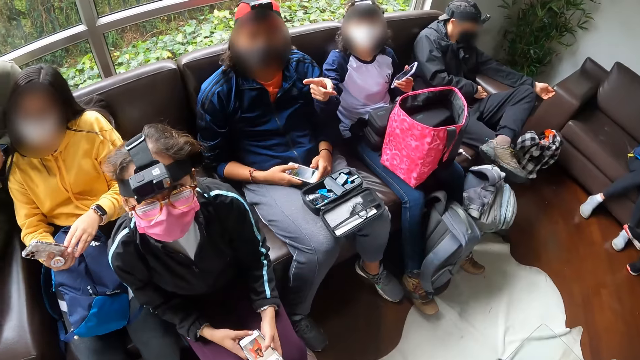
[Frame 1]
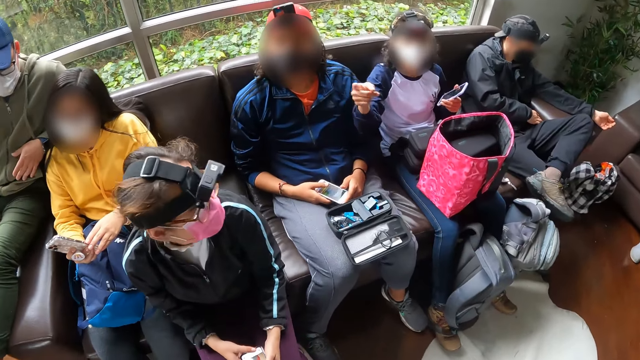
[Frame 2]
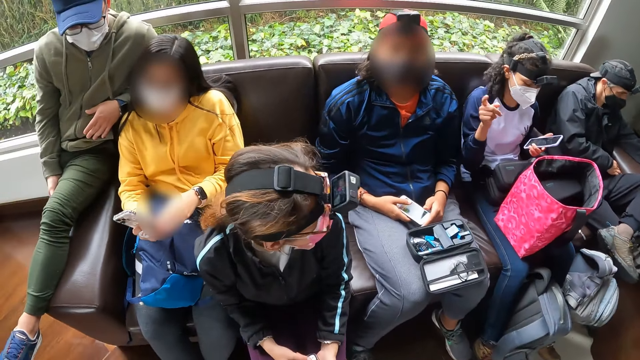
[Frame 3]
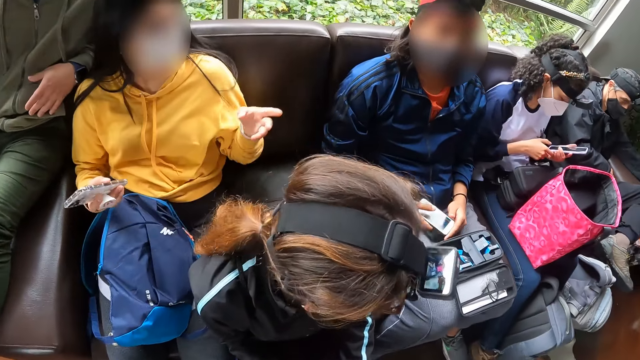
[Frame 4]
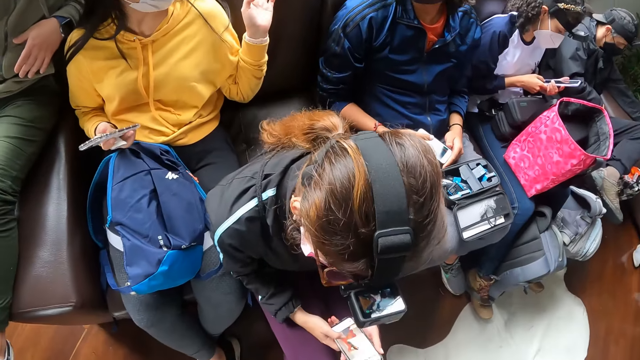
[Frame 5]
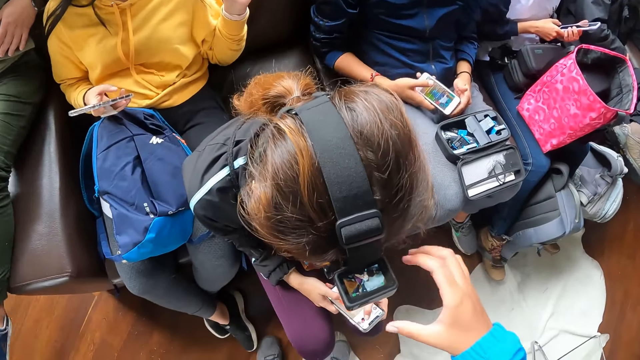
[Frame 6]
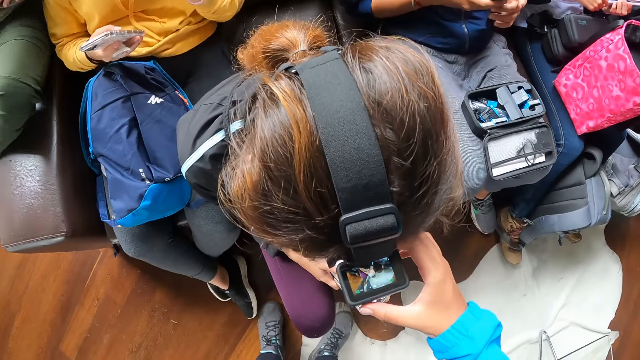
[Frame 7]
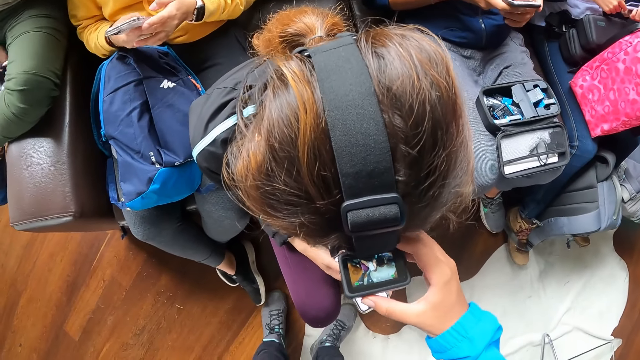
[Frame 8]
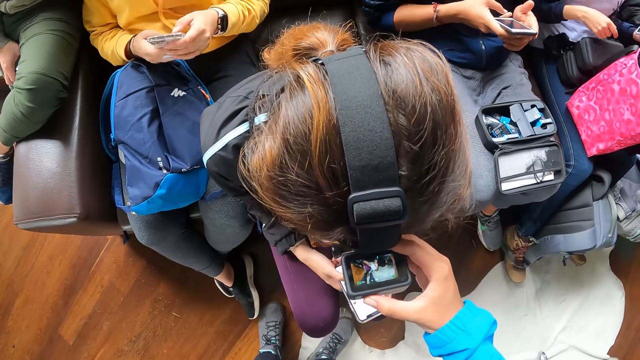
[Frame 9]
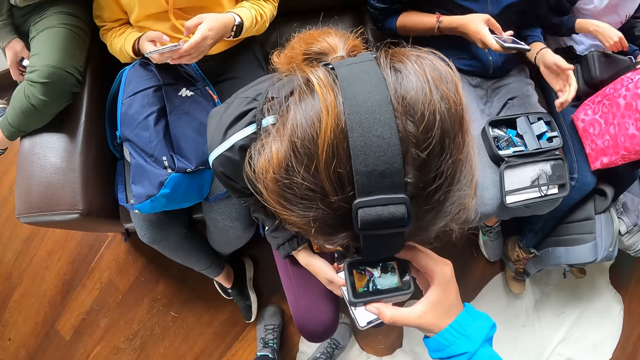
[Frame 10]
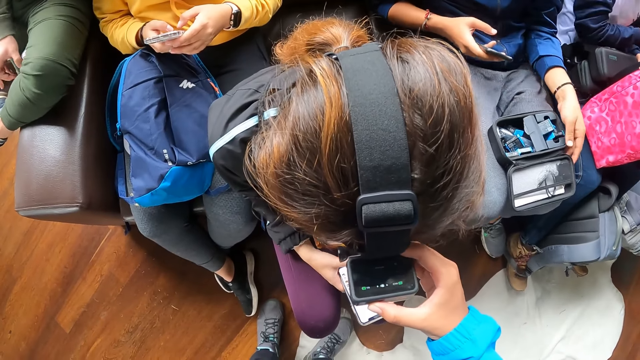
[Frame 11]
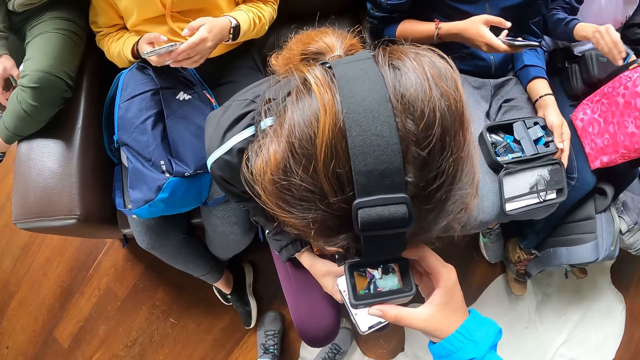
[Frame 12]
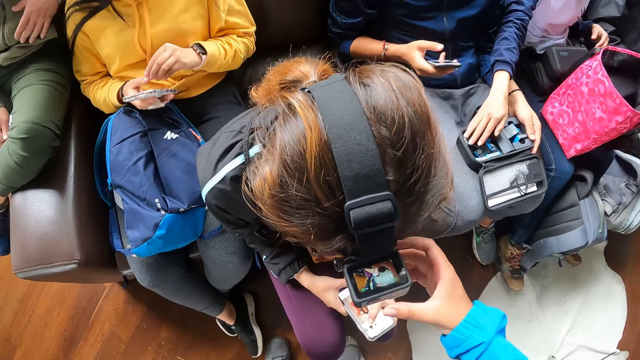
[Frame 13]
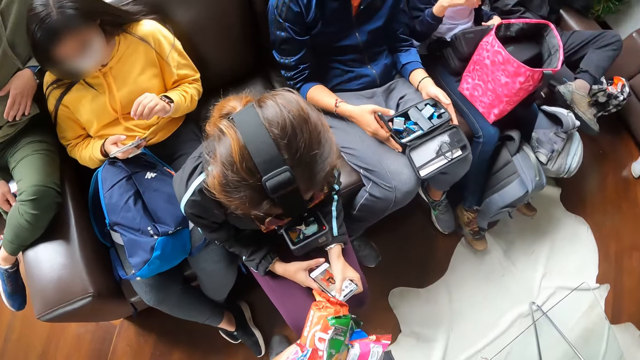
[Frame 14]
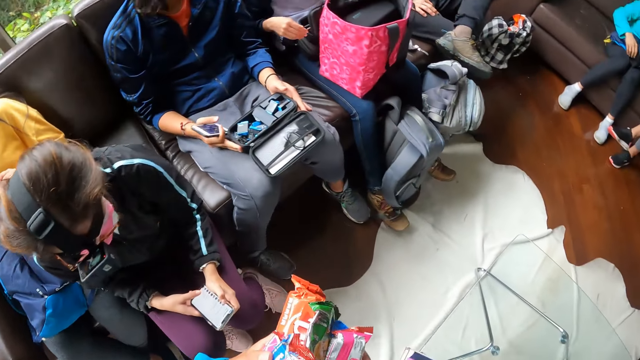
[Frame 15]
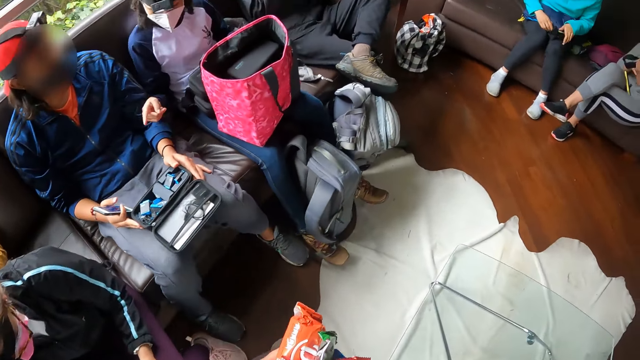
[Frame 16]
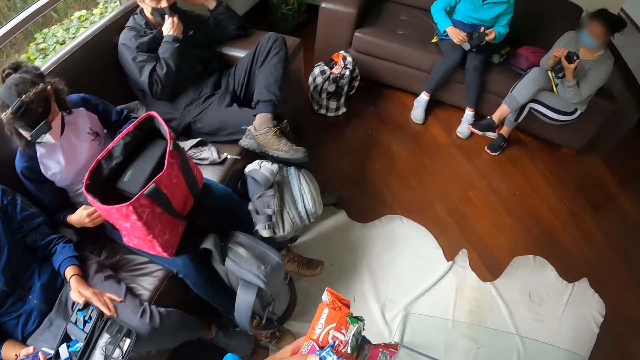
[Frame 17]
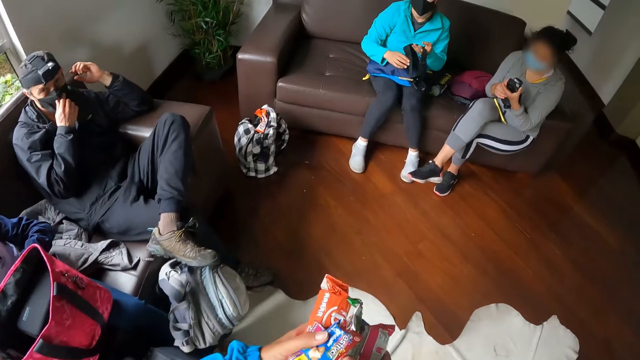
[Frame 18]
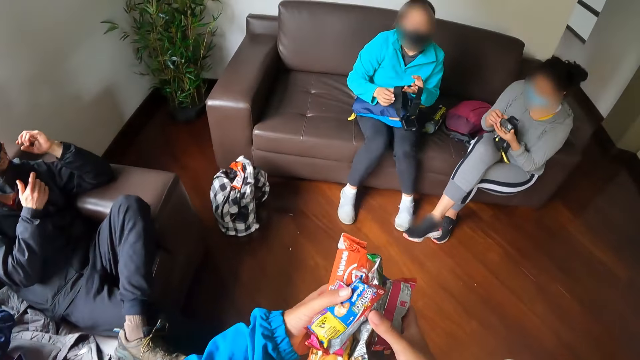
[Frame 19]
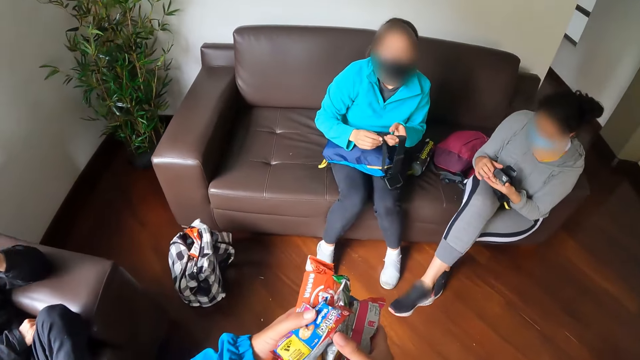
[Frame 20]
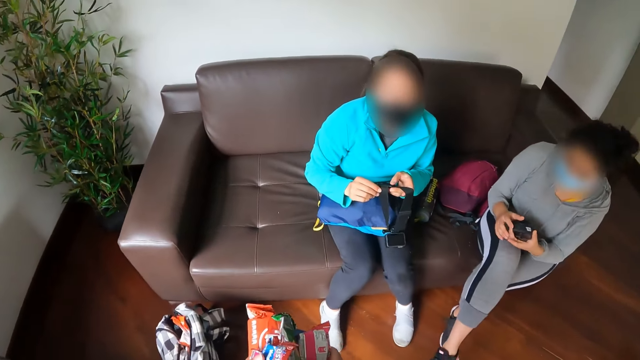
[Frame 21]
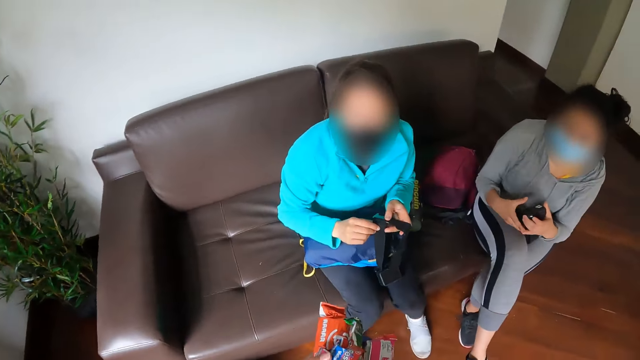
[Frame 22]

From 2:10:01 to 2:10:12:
A woman interacts with the phone in her left hand with her right hand. Another woman interacts with the phone in her hands. The camera wearer touches the camera on the second woman's head with her right hand. She adjusts the second woman's camera. A man touches the pouch on his legs with his left hand. The first woman drops the battery in her right hand in the pouch on the man's legs. The man holds the pouch on his legs with both hands. The camera wearer walks towards a third woman on a couch. The third woman takes a camera from her legs with her left hand. Another man adjusts a nose mask on his face with his right hand. The third woman fiddles with the camera with both hands. A fourth woman fiddles with a camera in her hands.

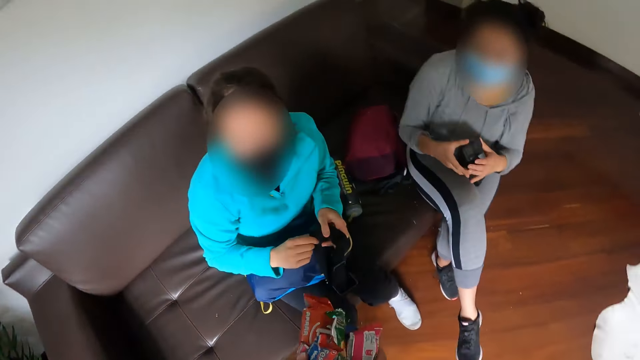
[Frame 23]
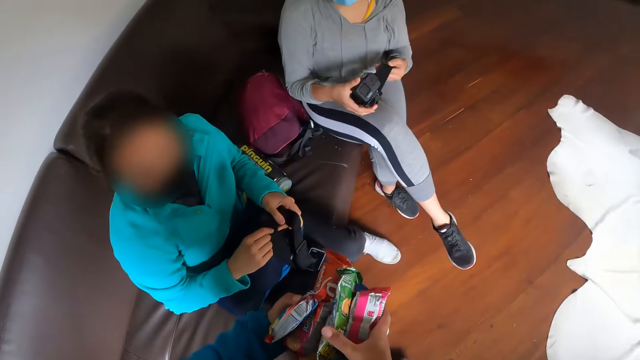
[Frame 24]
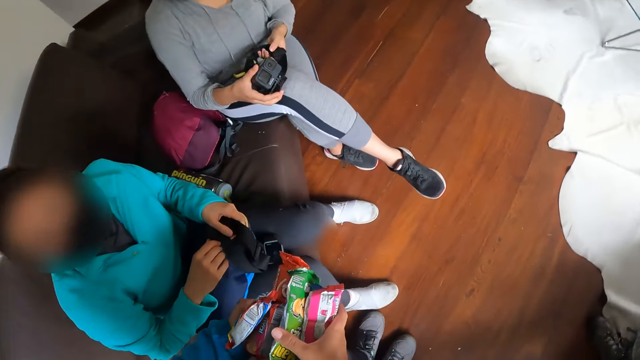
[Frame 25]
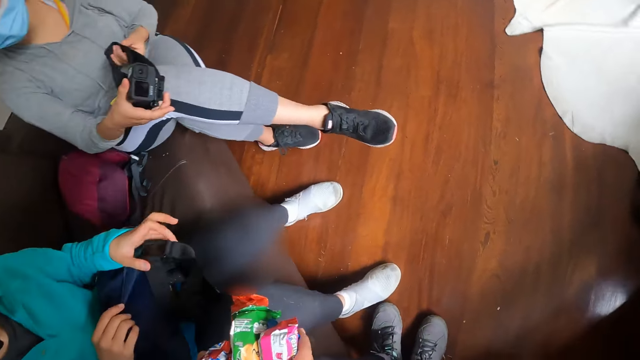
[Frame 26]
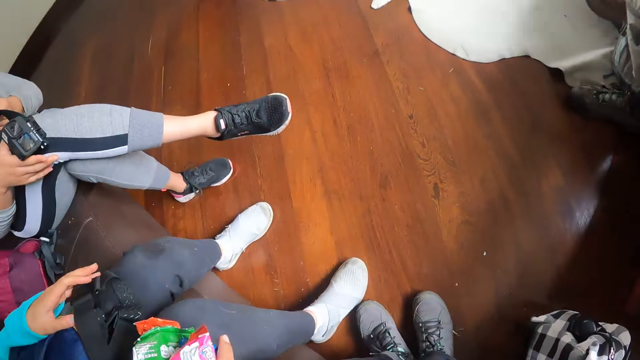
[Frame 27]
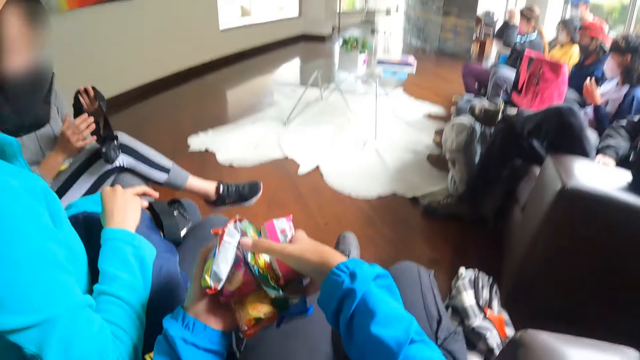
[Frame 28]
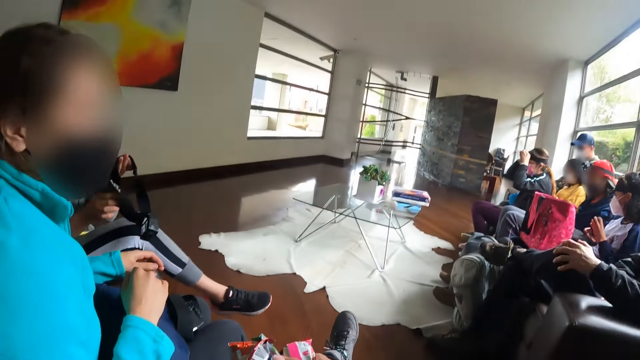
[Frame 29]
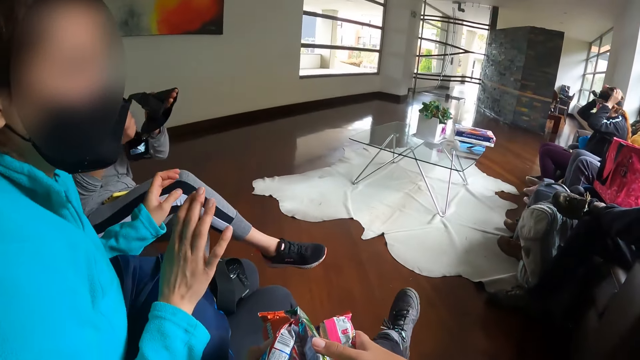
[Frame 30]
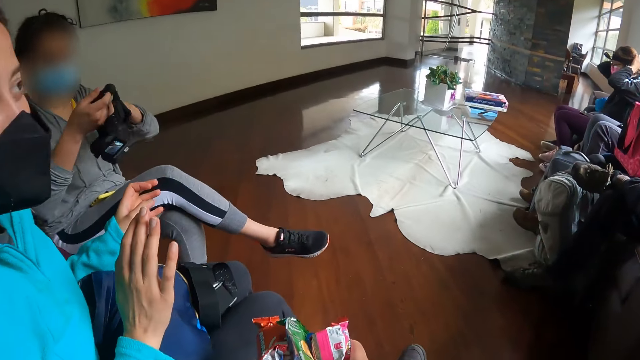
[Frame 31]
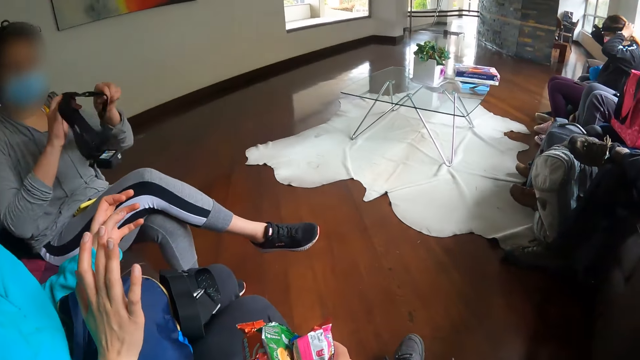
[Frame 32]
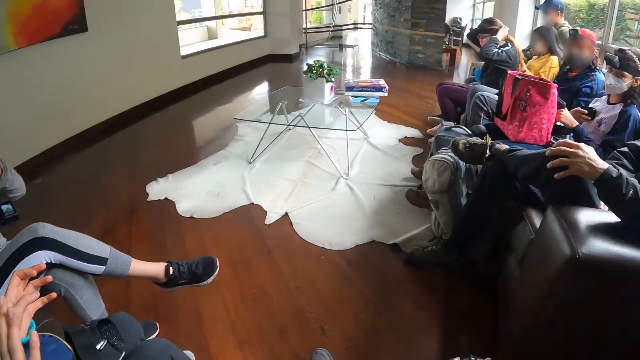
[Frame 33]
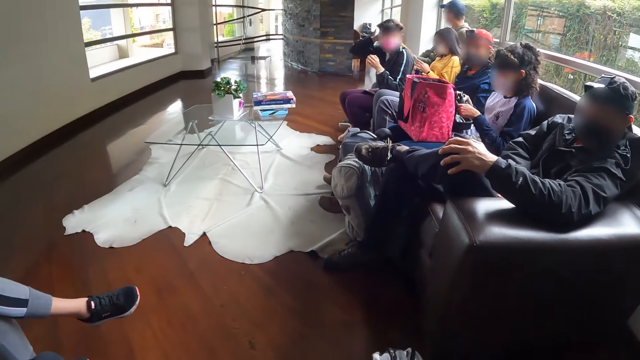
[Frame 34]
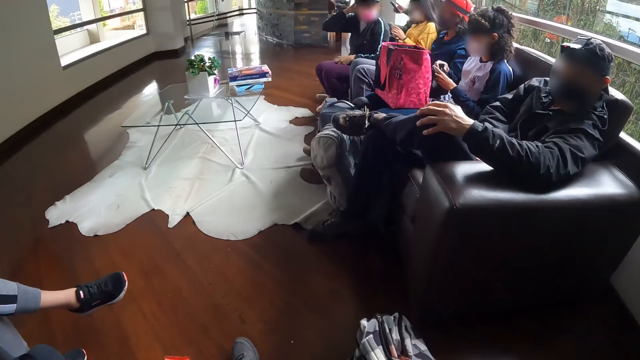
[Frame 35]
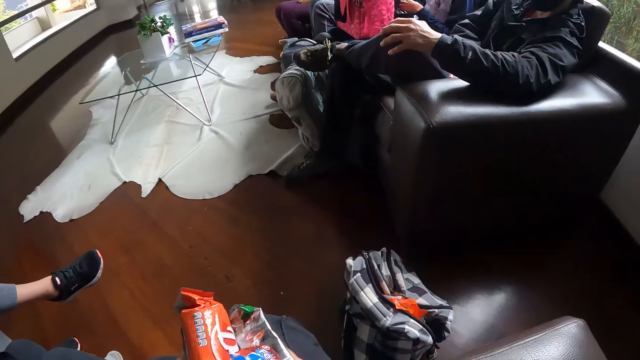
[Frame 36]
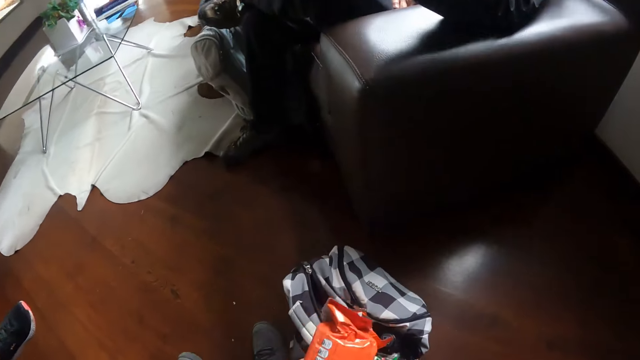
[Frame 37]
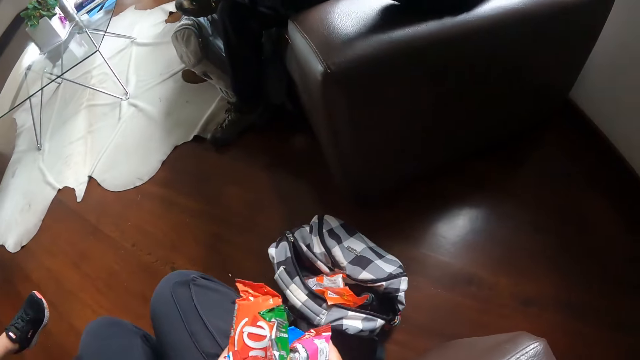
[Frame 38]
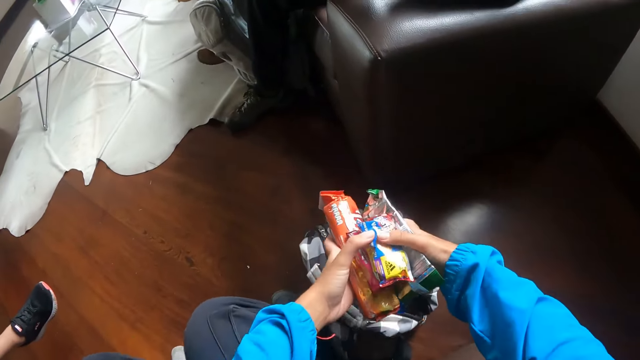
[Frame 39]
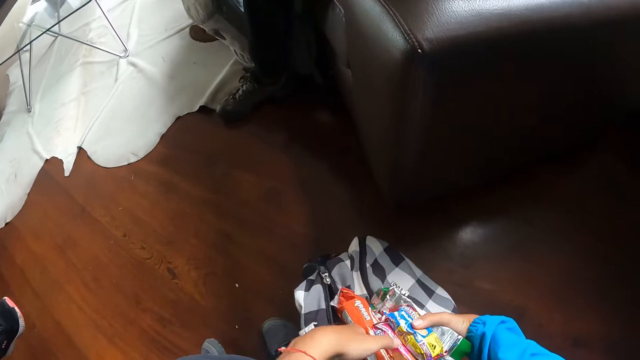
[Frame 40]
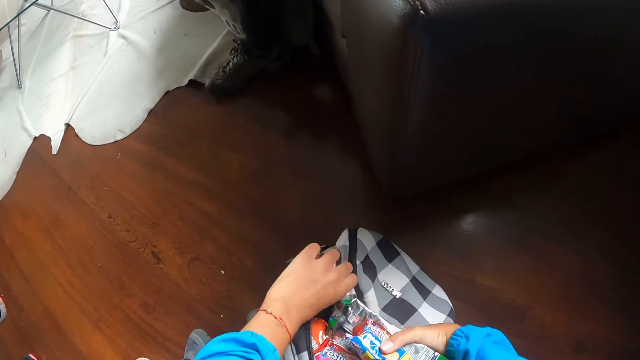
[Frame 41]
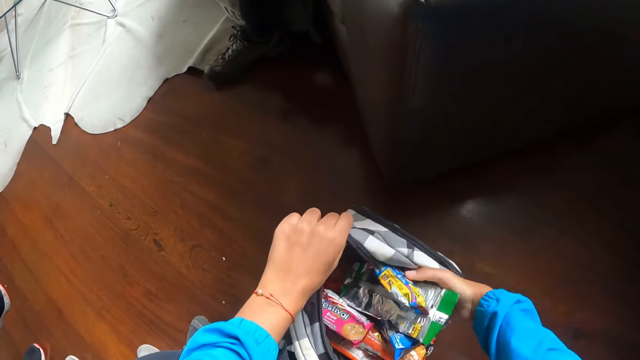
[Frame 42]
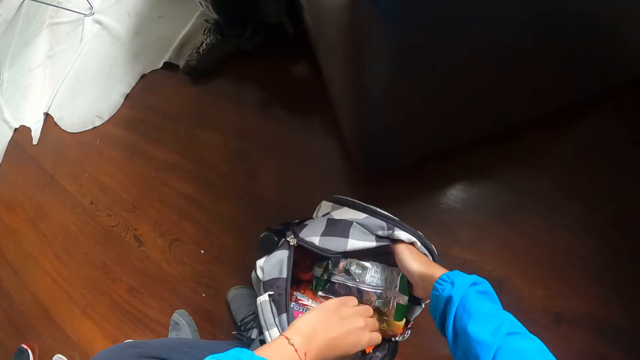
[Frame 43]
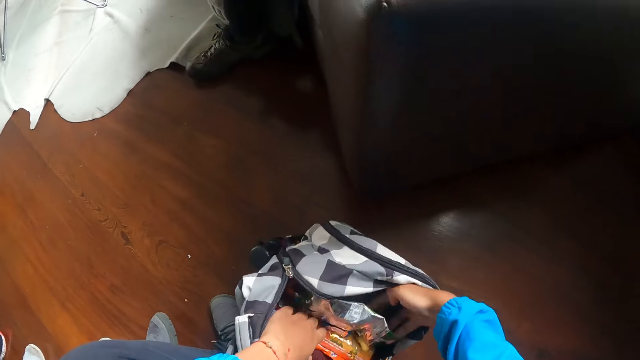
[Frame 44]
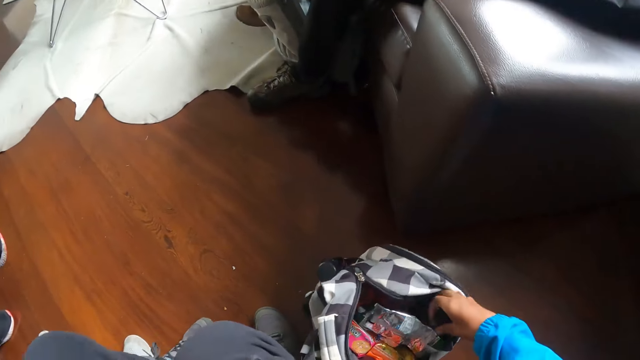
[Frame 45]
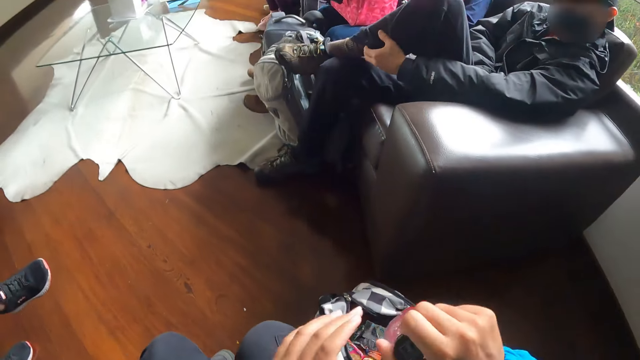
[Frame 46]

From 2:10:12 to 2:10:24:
The camera wearer sits on the couch. A woman adjusts the camera on her head with both hands. Another woman fiddles with the camera in her hands. The camera wearer looks around. She opens a backpack on the floor with her left hand. She drops the biscuits in her right hand into the backpack on the floor. She pushes the biscuits into the backpack on the floor with her left hand. She takes a bottle from the backpack with her right hand.
